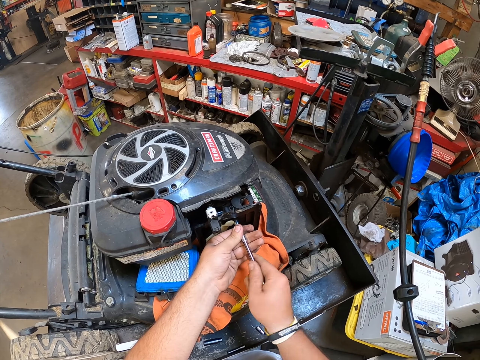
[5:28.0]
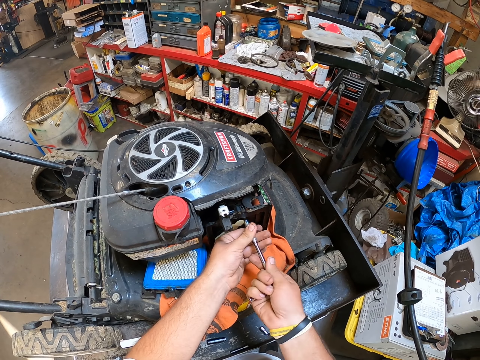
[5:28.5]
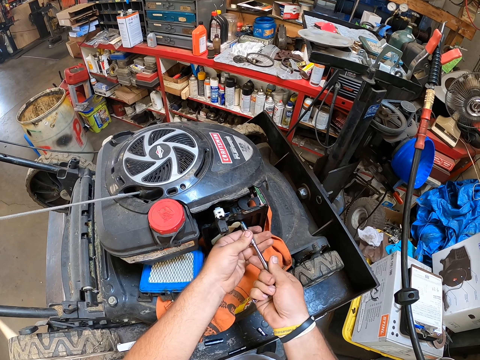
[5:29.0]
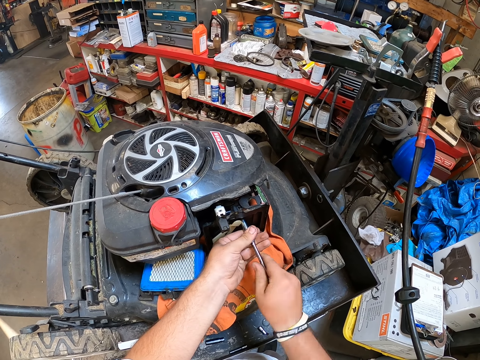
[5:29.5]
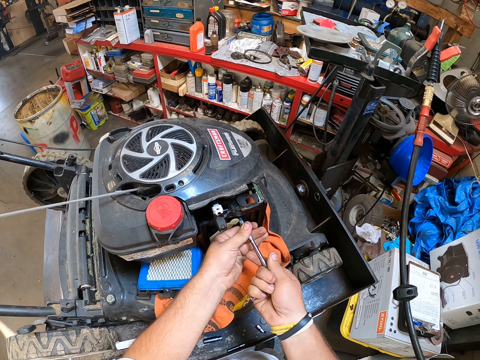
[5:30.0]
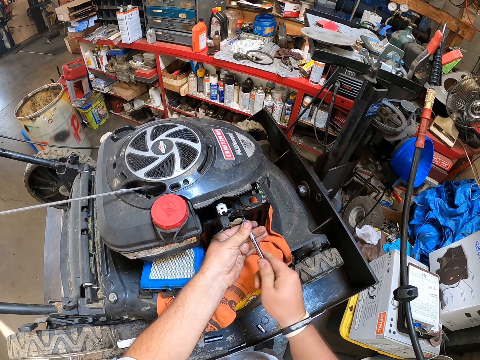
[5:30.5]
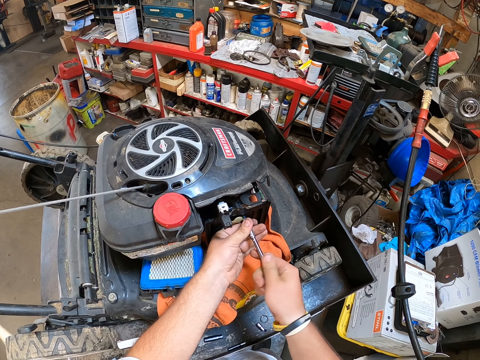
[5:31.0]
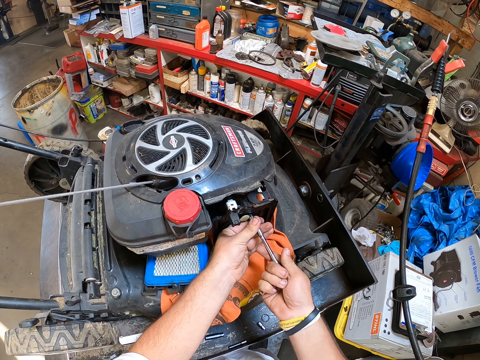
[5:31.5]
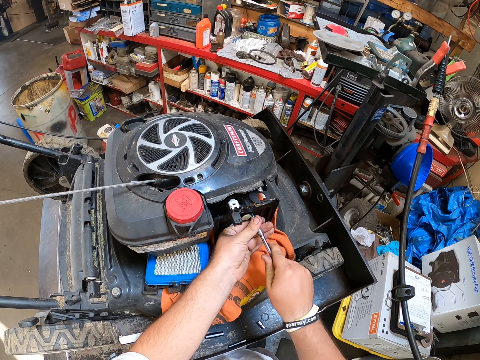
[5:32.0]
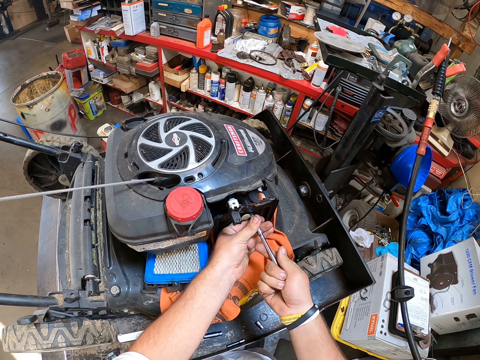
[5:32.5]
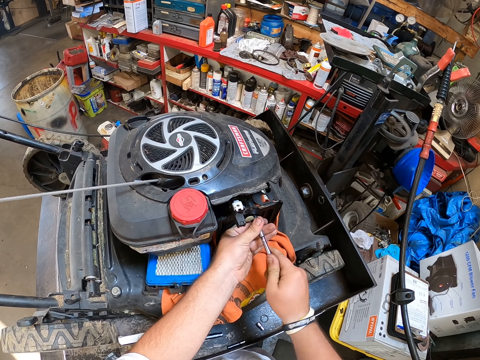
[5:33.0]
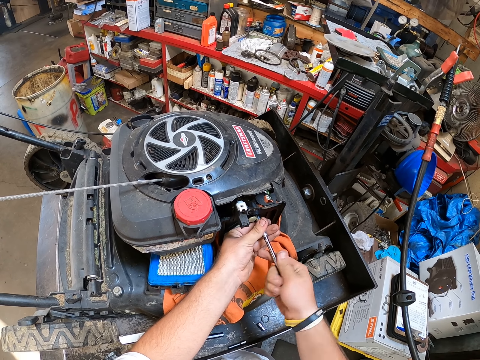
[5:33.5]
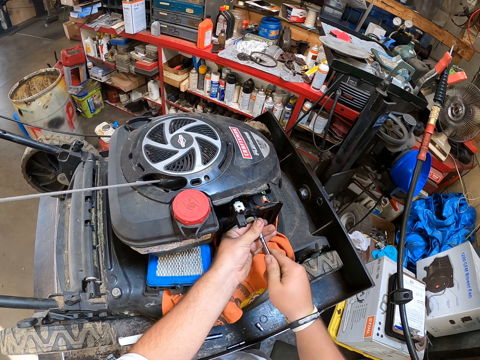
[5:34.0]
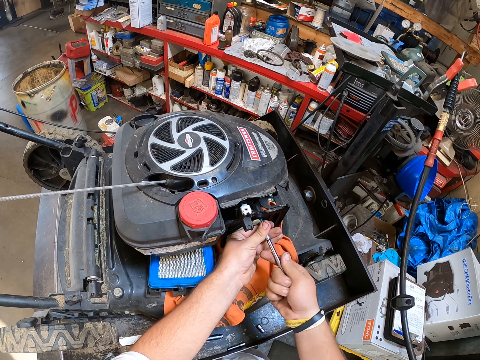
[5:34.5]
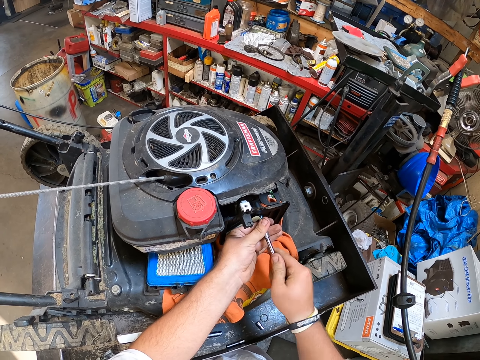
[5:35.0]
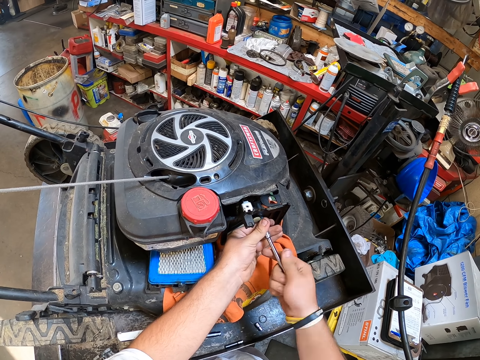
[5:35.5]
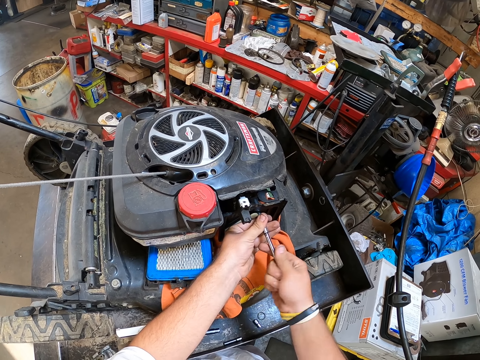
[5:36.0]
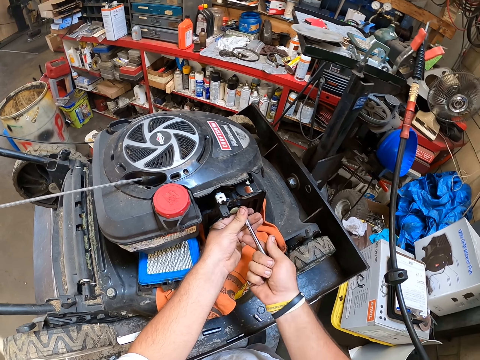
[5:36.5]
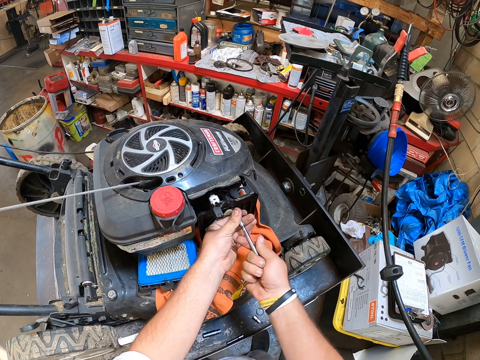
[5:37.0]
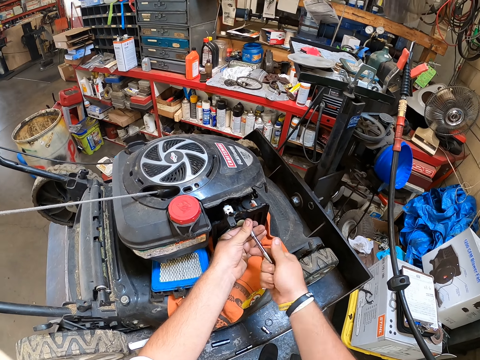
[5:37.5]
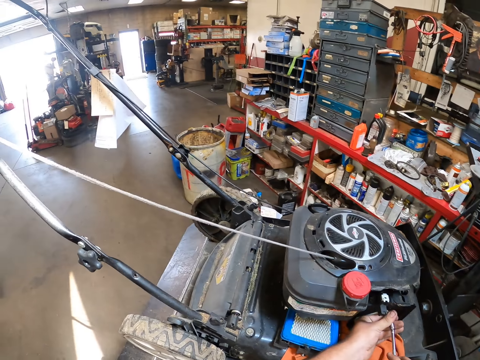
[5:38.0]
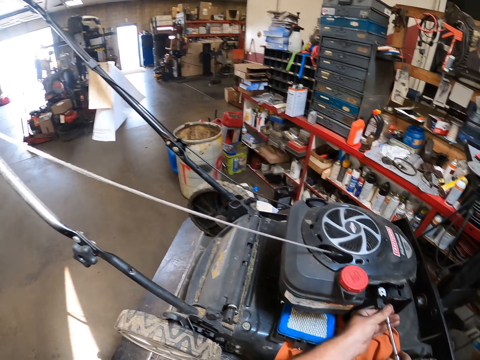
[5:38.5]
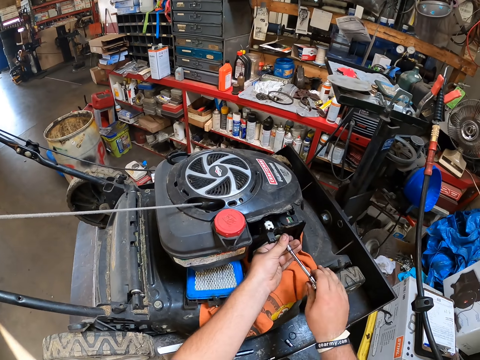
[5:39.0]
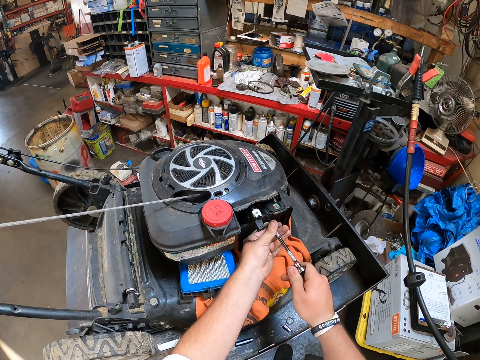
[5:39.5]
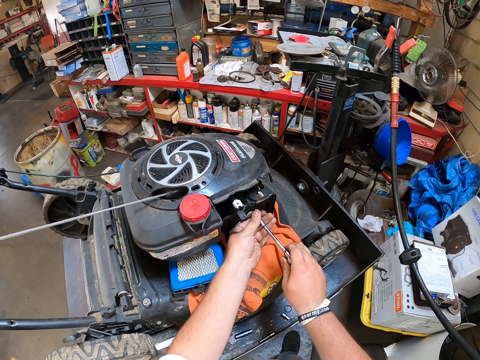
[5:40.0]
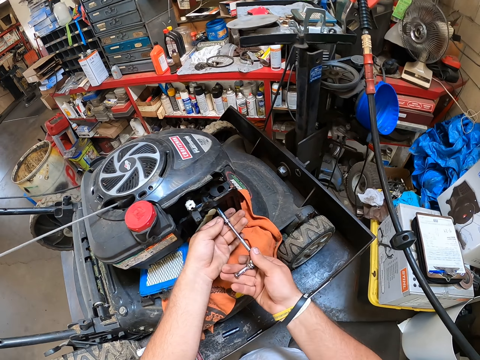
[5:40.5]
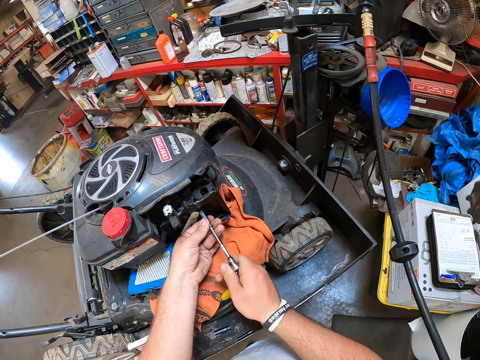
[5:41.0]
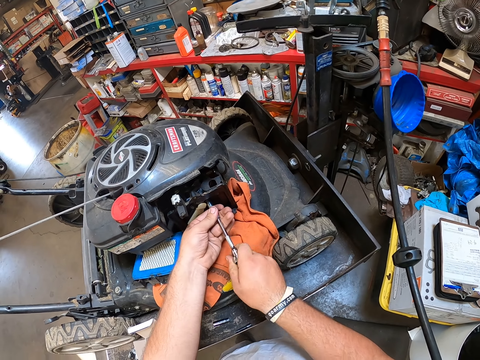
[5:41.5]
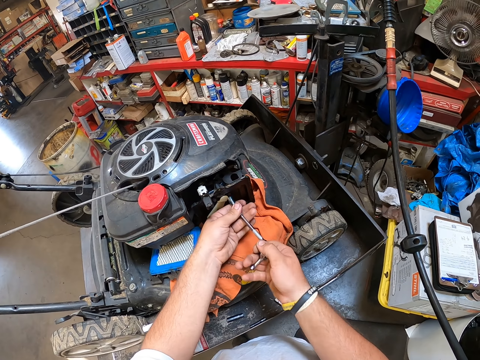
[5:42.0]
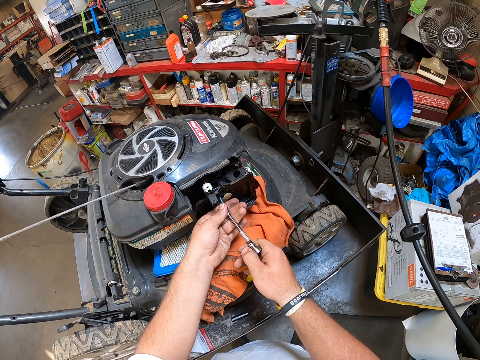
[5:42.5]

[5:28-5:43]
The camera wearer fixes the tool into the plastic cover. They look around. They fix the tool into the plastic cover.

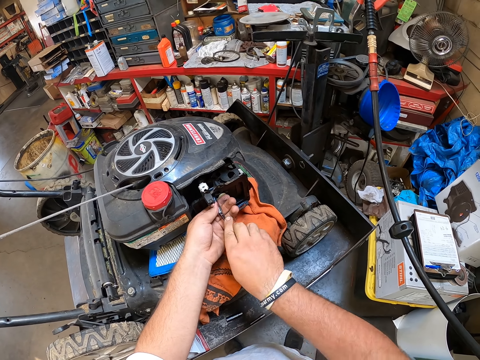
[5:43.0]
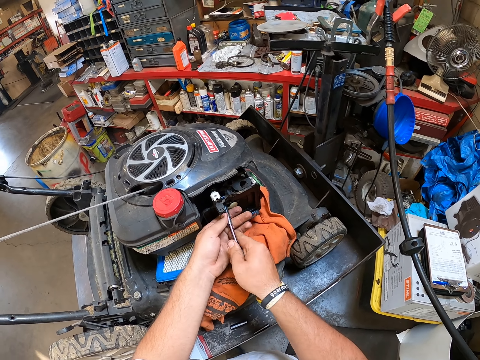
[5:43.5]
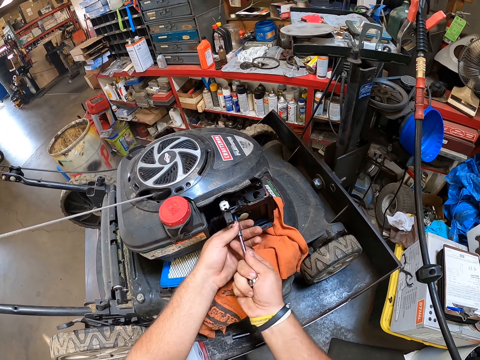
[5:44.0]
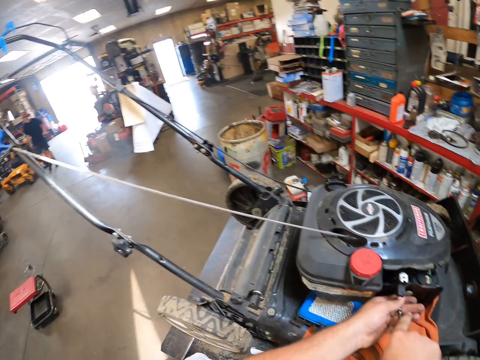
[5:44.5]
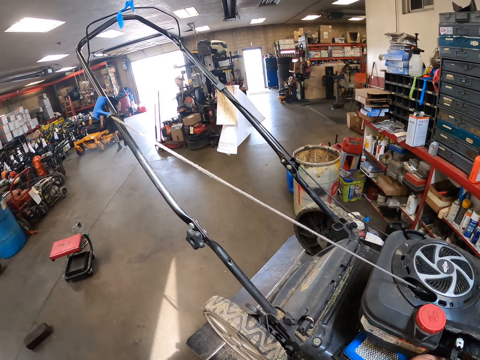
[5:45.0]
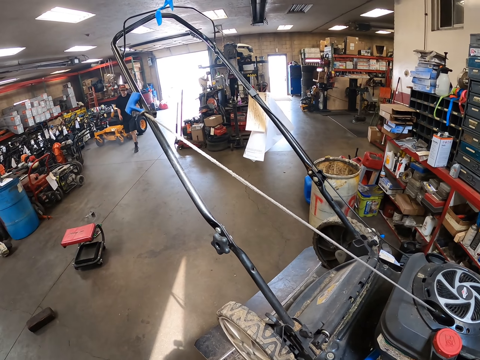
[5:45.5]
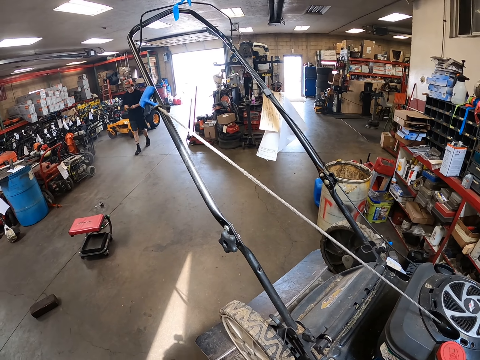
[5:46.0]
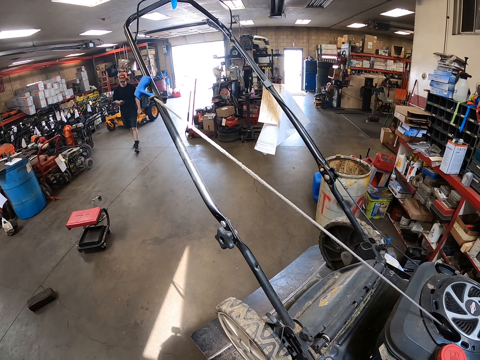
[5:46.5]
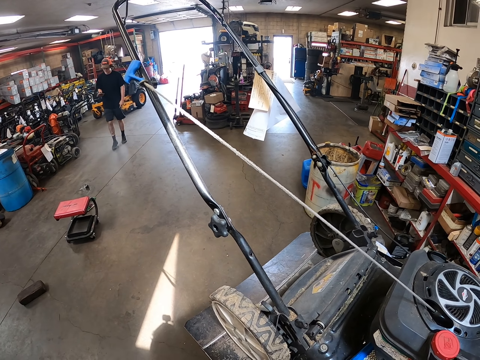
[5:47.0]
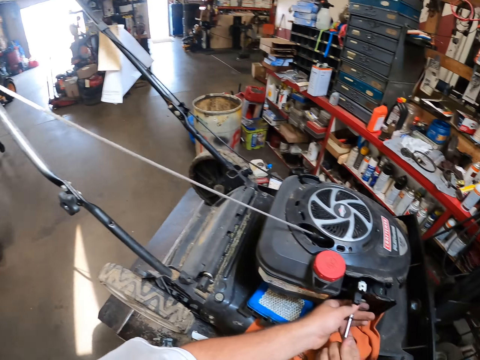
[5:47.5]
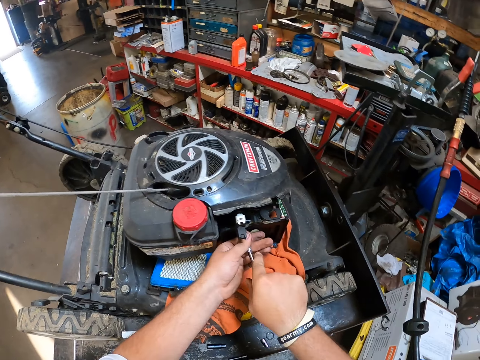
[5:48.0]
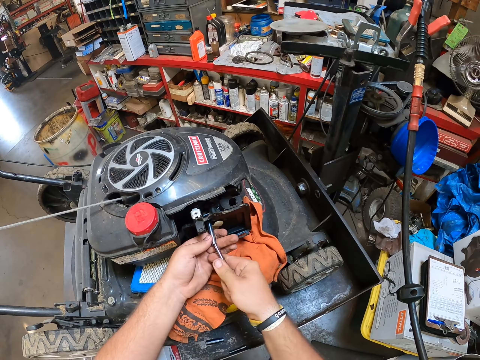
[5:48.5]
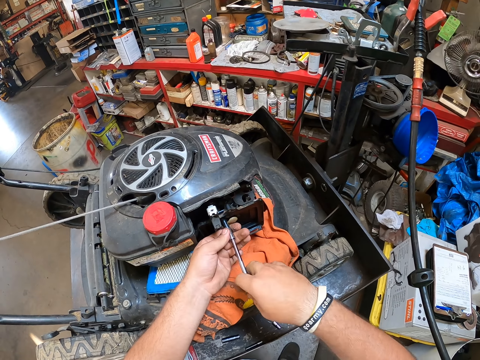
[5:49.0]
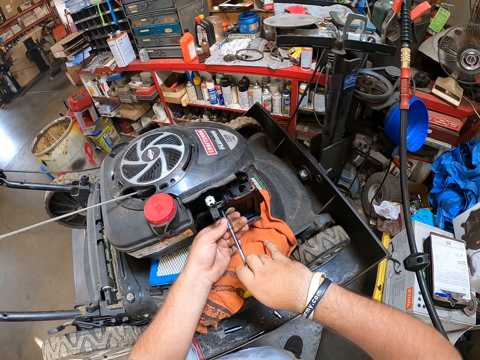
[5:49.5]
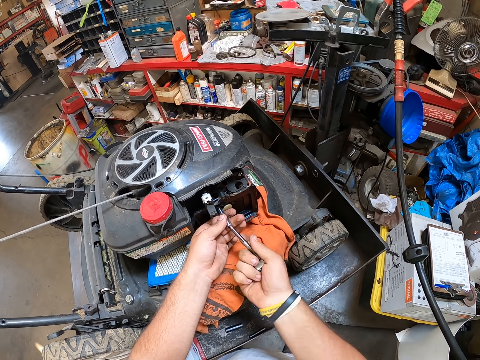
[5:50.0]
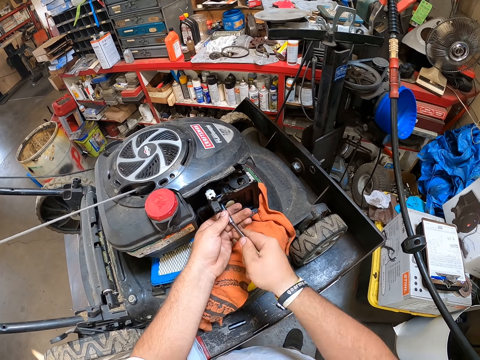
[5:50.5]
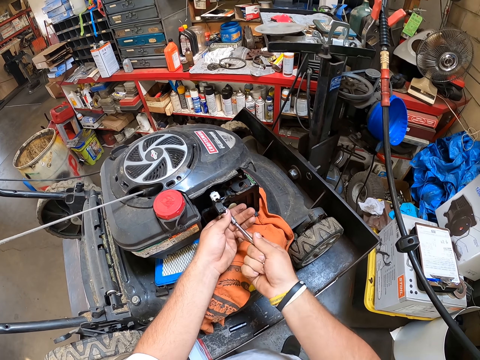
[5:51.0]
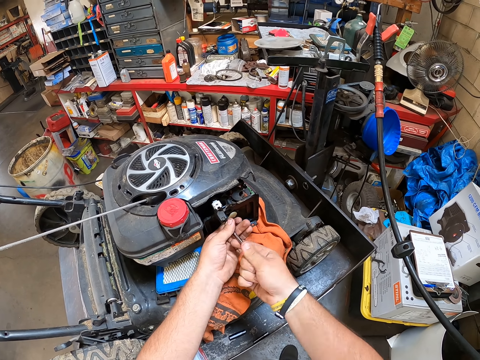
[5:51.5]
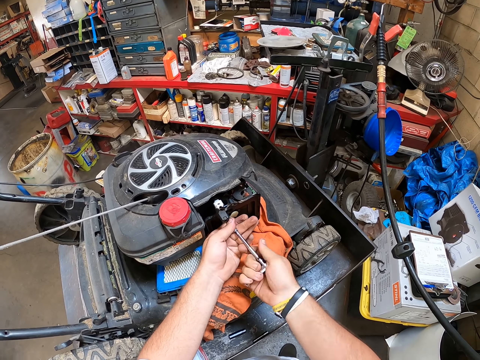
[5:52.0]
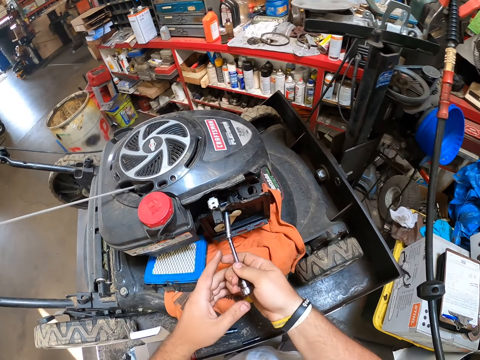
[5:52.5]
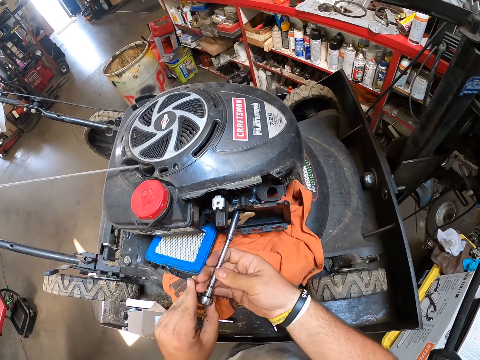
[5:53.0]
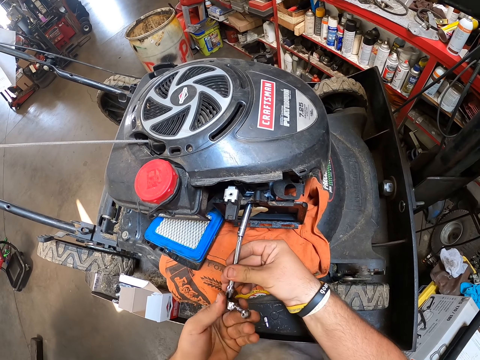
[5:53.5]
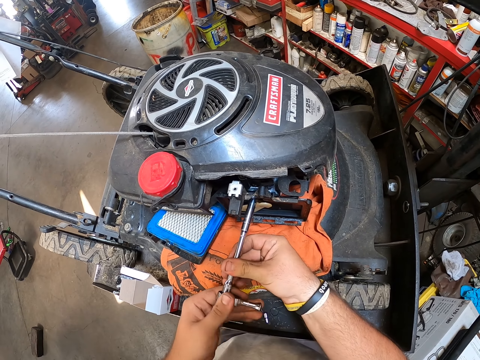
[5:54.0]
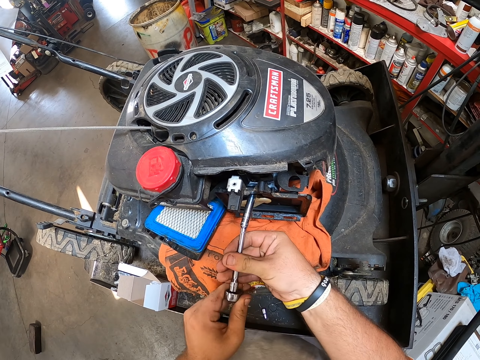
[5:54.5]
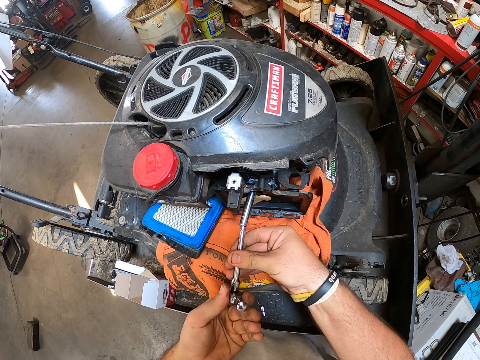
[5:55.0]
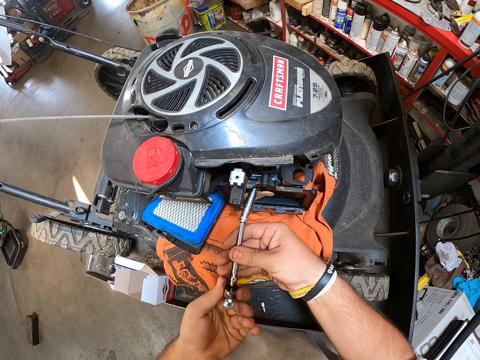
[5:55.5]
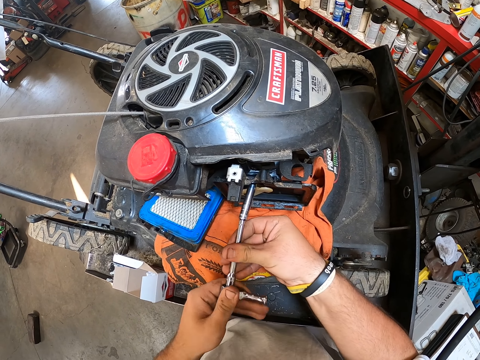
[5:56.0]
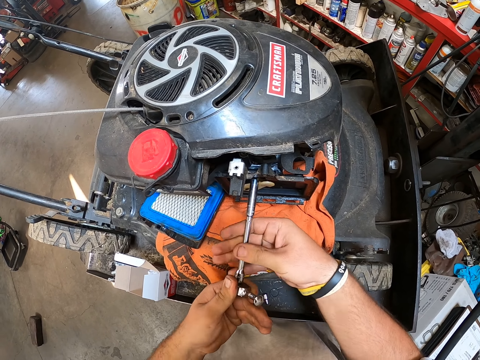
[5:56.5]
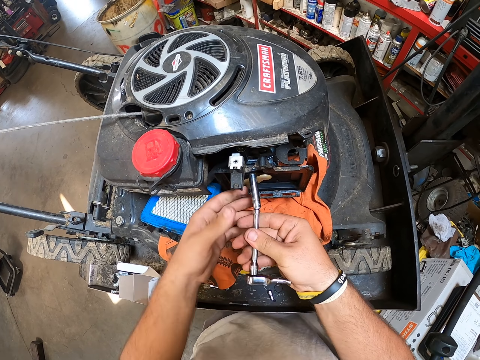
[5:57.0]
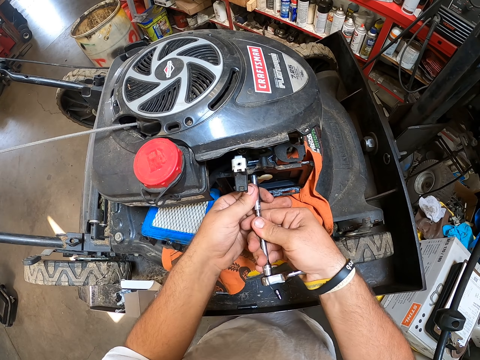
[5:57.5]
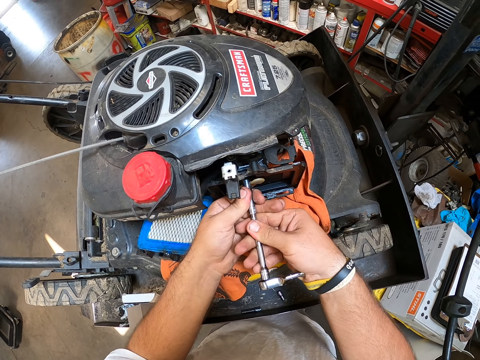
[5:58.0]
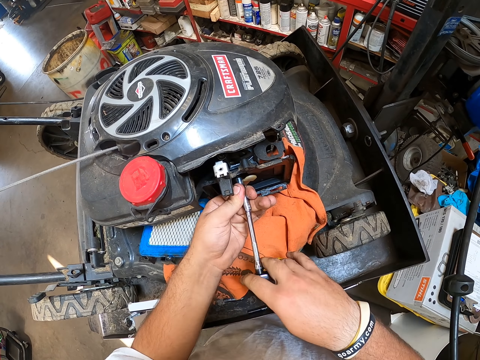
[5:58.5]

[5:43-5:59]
The camera wearer looks at a man. The man walks. The camera wearer fixes the tool into the plastic cover.
